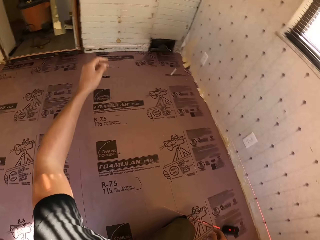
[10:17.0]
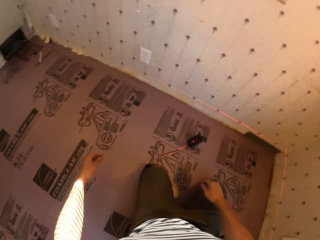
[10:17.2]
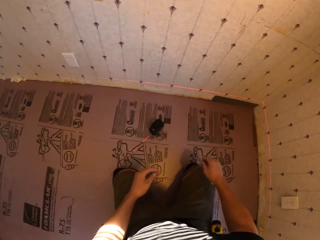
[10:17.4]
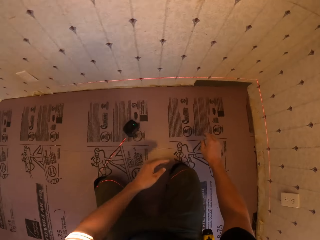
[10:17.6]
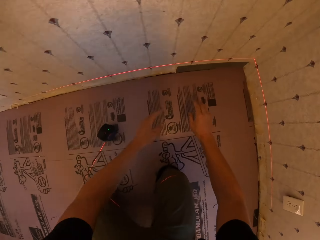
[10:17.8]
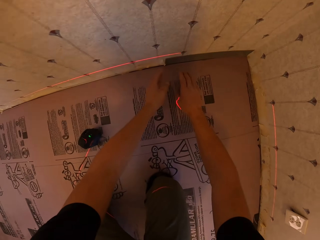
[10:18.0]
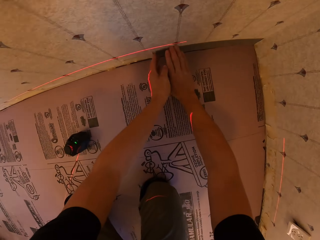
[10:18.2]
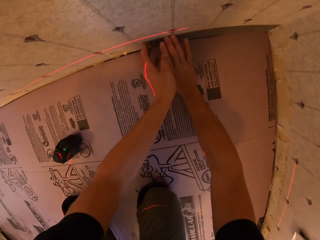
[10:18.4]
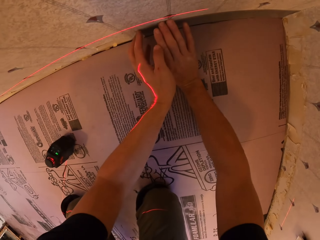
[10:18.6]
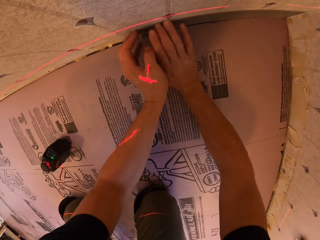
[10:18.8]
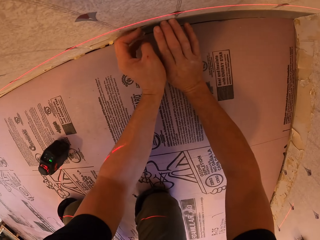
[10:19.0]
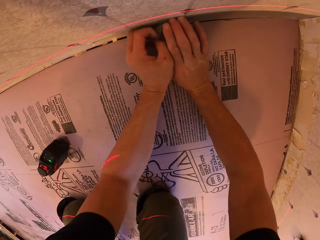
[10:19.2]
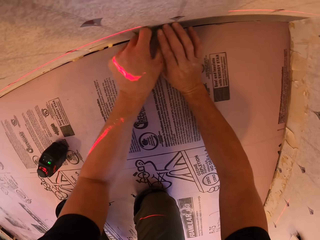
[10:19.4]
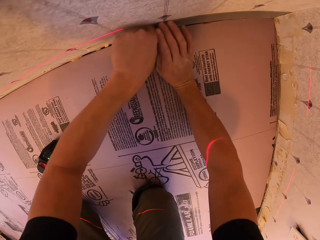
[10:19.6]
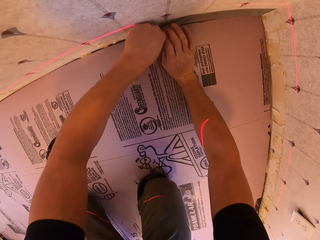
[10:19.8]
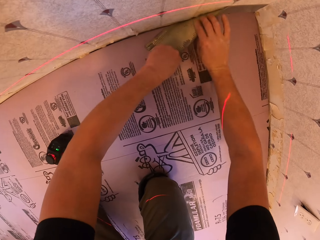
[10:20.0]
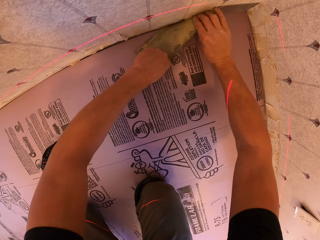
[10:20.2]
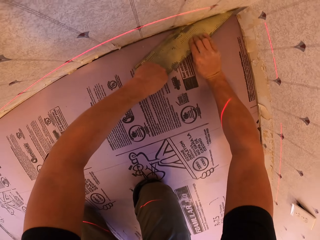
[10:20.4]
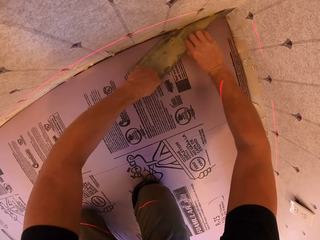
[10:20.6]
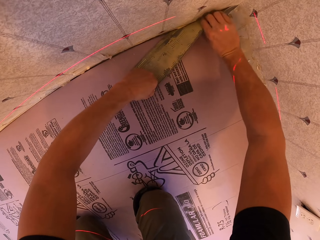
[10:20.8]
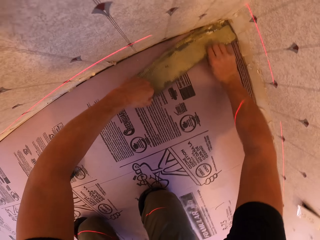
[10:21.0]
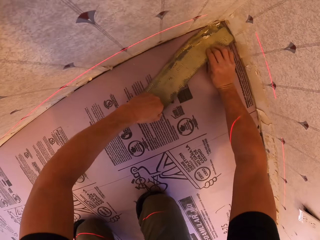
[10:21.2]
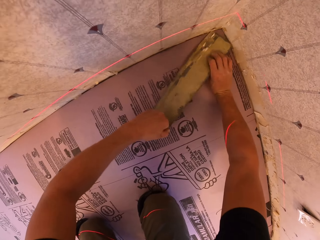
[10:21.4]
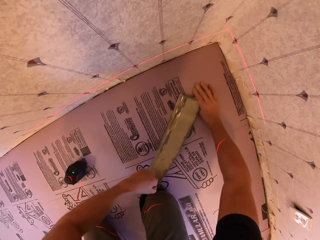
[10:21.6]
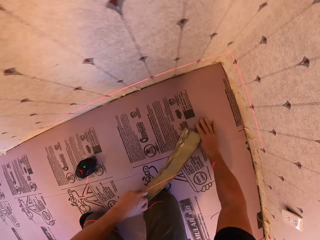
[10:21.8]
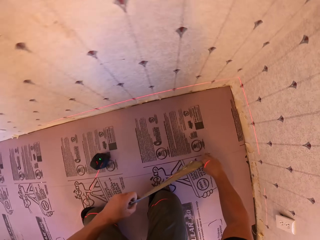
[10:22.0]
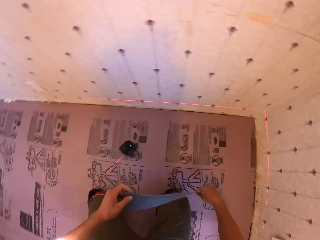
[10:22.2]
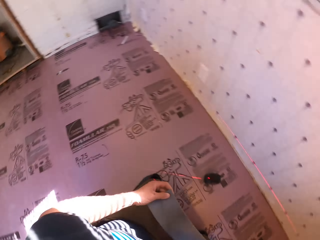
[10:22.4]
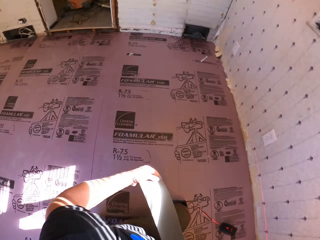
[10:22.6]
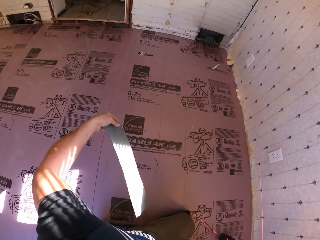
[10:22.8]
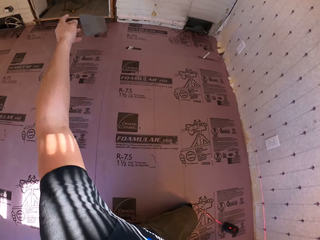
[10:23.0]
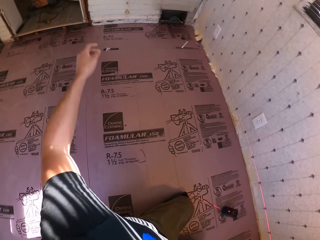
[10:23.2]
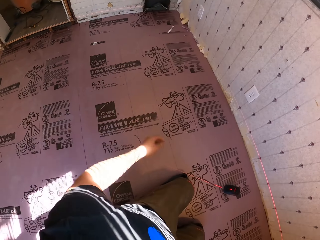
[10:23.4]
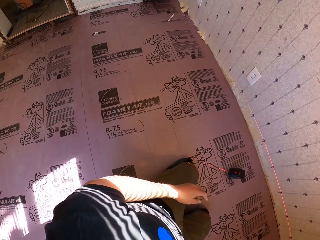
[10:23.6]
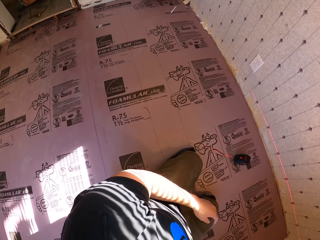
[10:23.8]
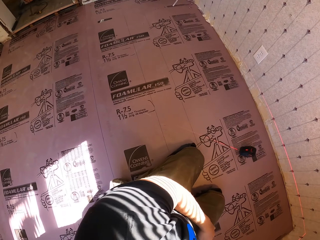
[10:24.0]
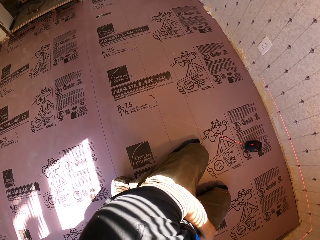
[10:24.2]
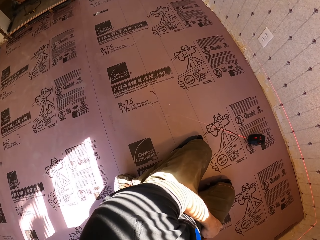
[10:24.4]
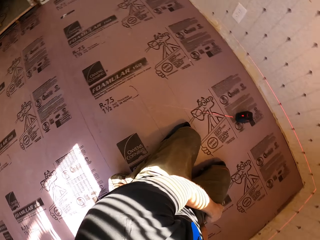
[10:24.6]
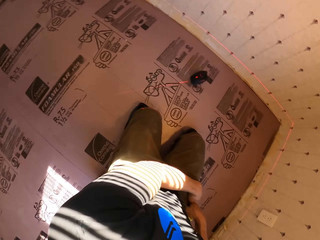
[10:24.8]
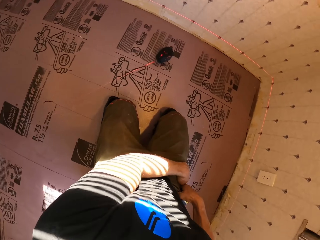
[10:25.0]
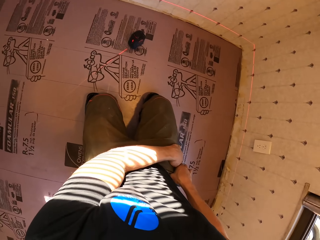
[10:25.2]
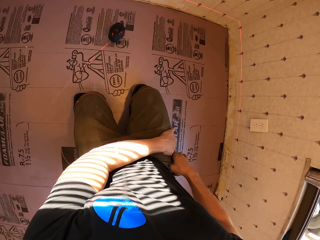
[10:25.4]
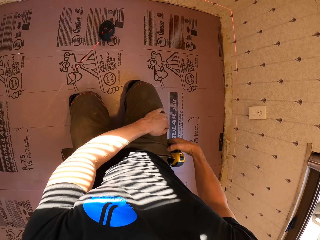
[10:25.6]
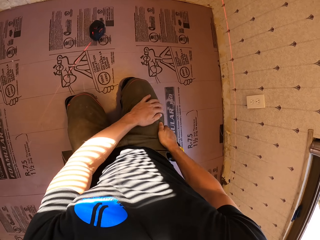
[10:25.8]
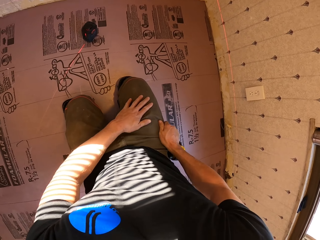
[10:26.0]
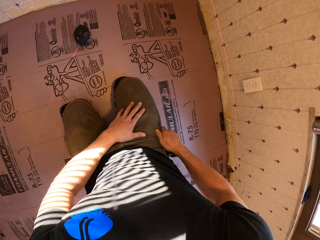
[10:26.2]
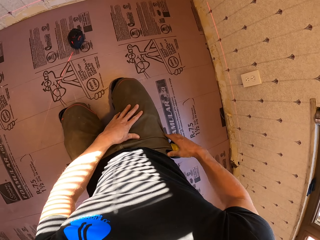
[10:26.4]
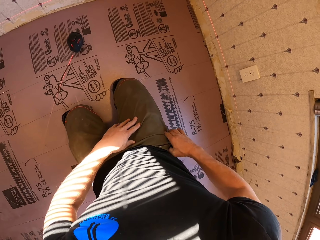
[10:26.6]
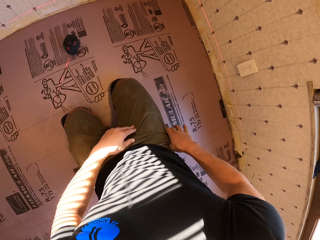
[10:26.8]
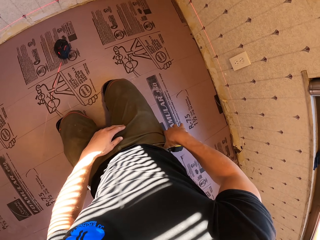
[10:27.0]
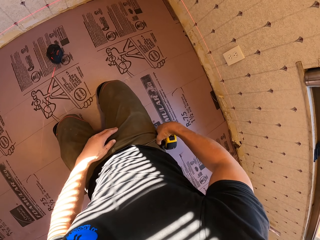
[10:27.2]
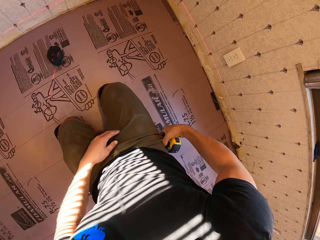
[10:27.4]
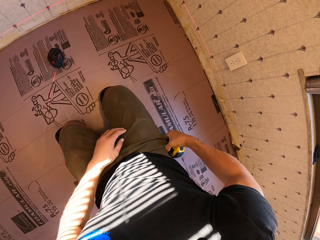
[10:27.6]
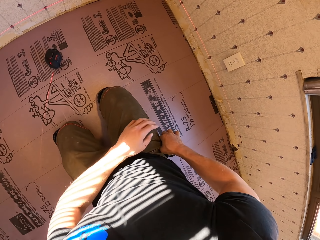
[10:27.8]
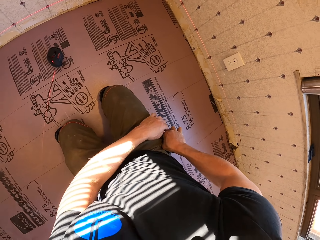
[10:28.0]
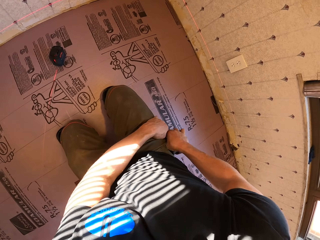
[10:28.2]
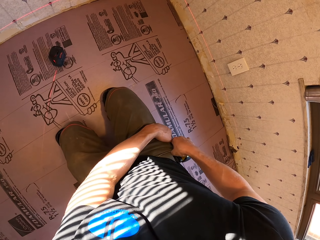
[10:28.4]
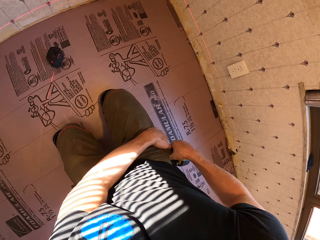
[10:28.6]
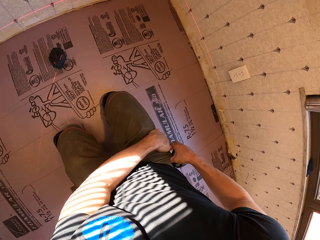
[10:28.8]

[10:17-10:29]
The camera wearer throws the wallpaper in the cabinet. He peels off the floor wallpaper with both hands. He throws the wallpaper in the cabinet. He touches the tape measure in his pocket.

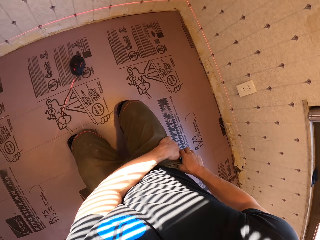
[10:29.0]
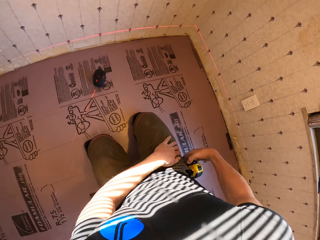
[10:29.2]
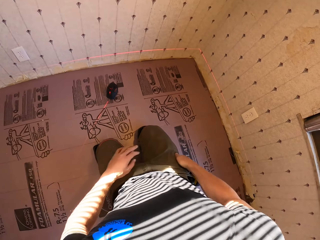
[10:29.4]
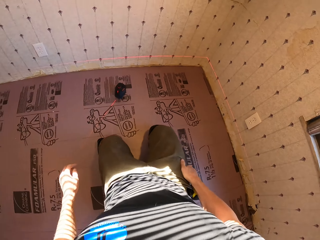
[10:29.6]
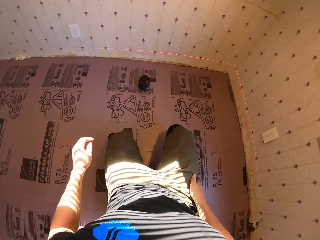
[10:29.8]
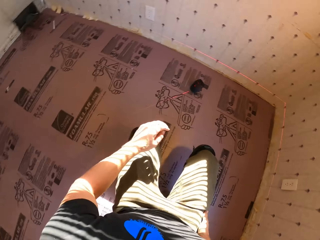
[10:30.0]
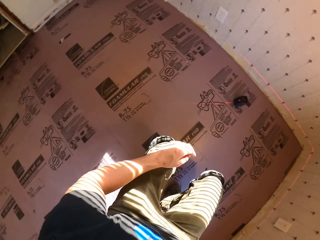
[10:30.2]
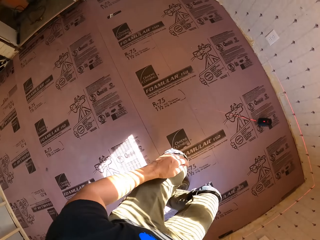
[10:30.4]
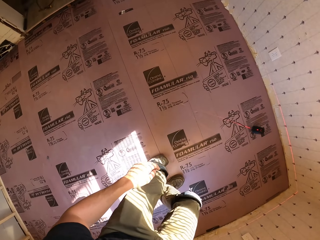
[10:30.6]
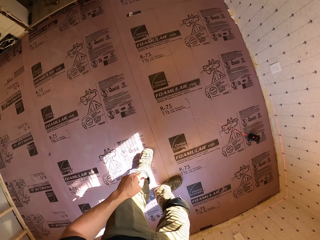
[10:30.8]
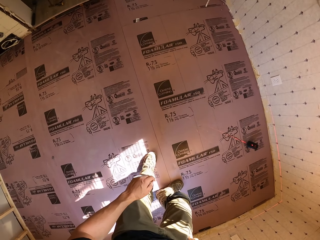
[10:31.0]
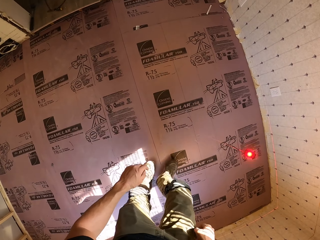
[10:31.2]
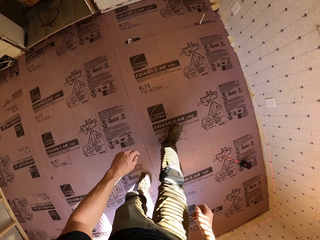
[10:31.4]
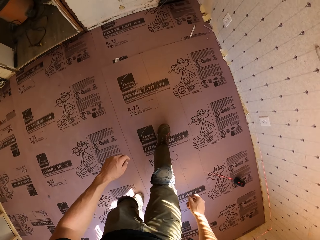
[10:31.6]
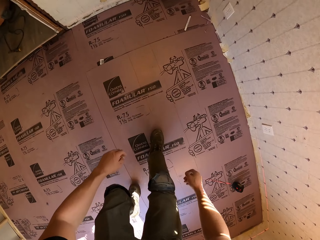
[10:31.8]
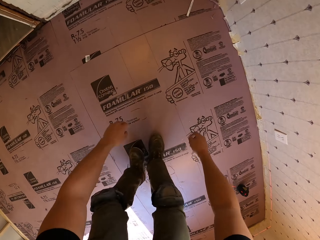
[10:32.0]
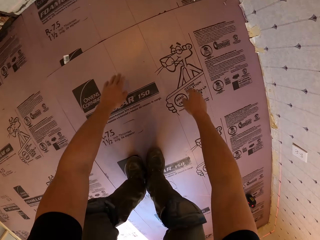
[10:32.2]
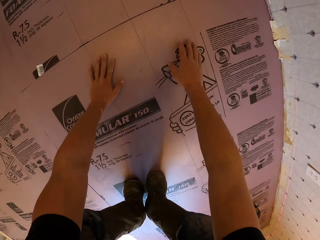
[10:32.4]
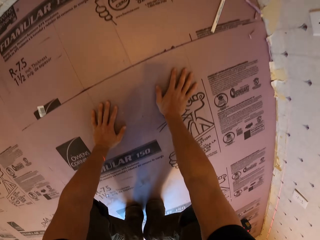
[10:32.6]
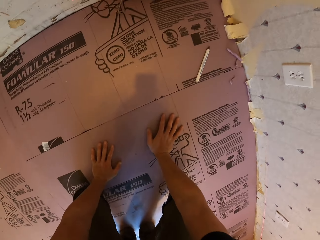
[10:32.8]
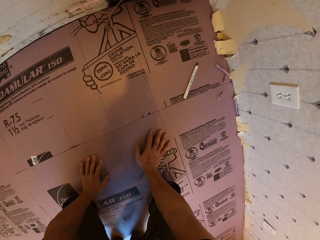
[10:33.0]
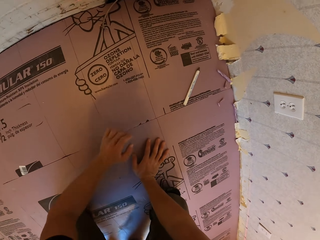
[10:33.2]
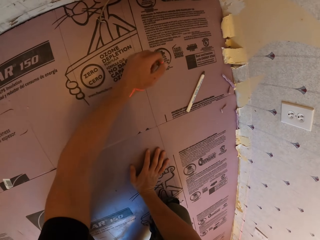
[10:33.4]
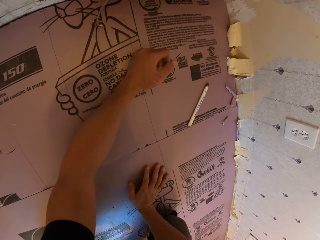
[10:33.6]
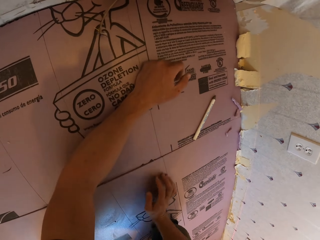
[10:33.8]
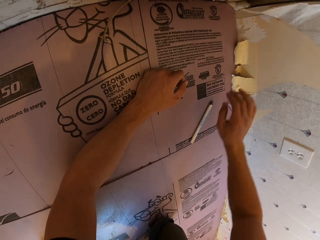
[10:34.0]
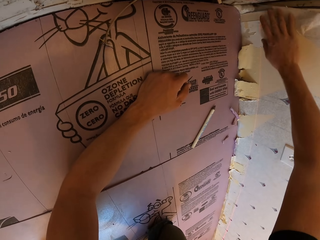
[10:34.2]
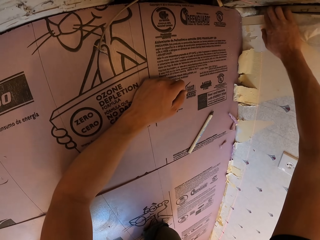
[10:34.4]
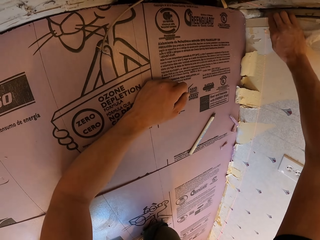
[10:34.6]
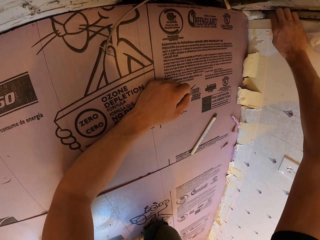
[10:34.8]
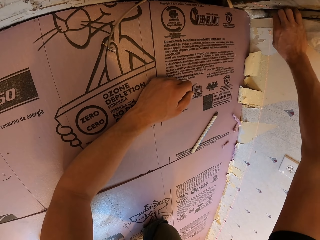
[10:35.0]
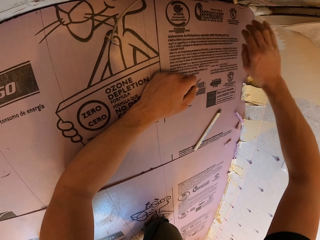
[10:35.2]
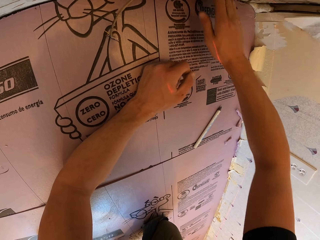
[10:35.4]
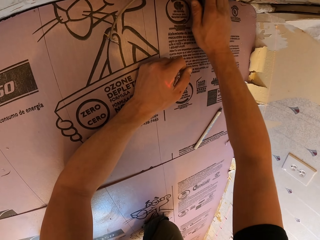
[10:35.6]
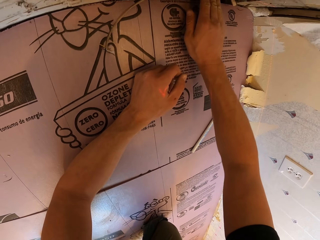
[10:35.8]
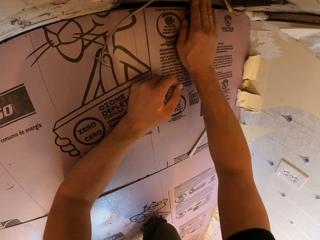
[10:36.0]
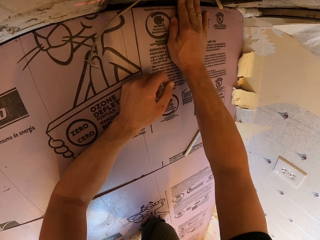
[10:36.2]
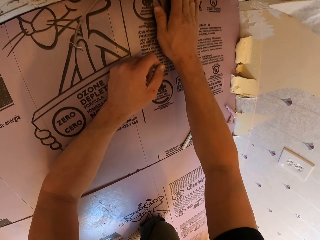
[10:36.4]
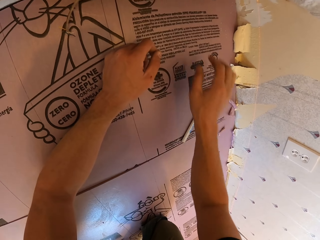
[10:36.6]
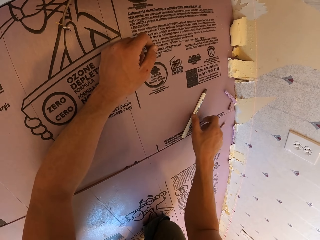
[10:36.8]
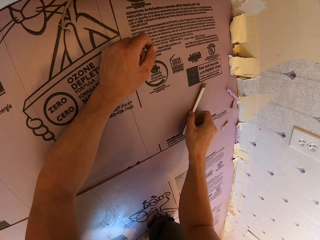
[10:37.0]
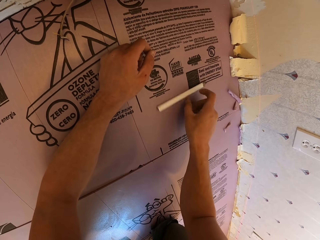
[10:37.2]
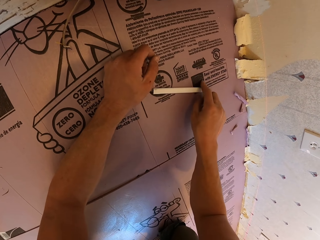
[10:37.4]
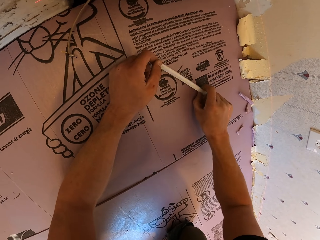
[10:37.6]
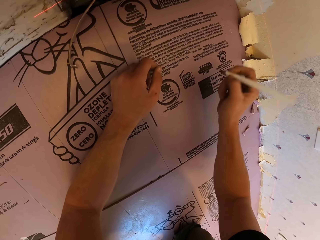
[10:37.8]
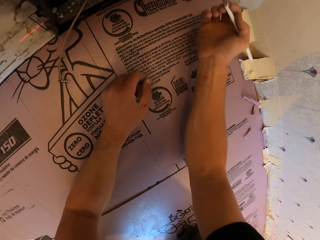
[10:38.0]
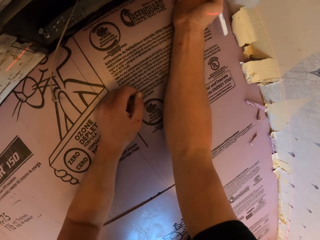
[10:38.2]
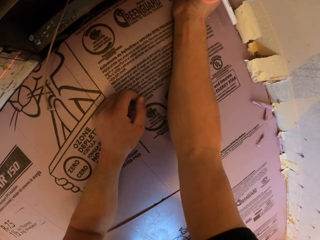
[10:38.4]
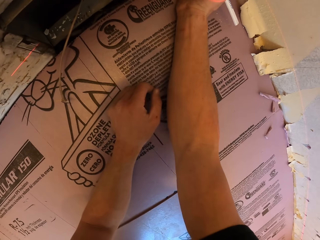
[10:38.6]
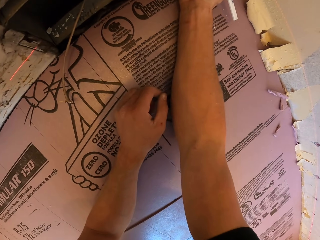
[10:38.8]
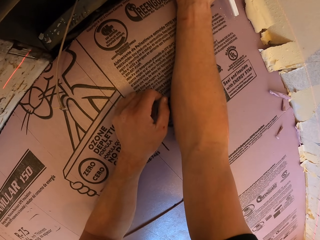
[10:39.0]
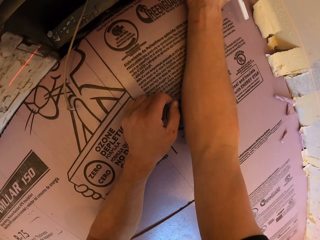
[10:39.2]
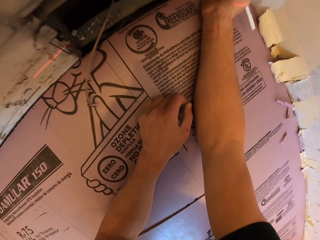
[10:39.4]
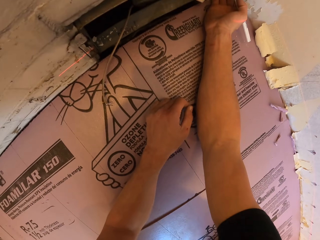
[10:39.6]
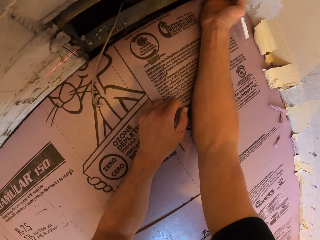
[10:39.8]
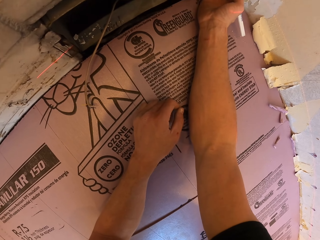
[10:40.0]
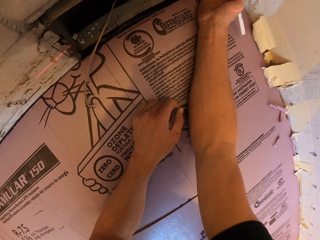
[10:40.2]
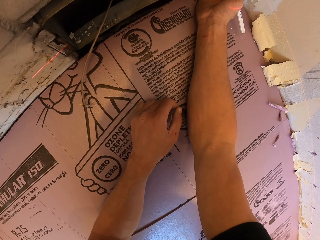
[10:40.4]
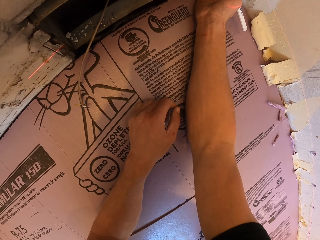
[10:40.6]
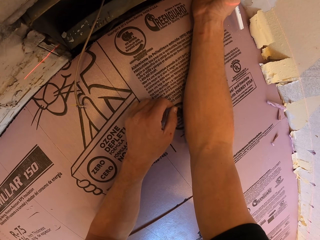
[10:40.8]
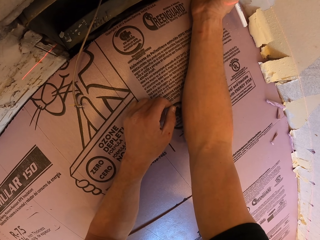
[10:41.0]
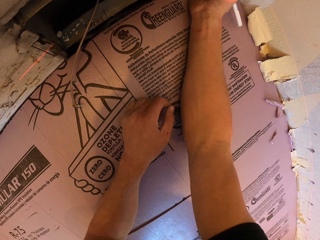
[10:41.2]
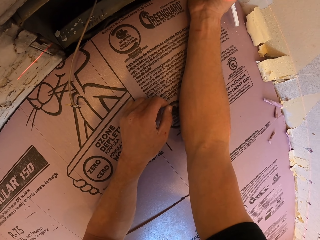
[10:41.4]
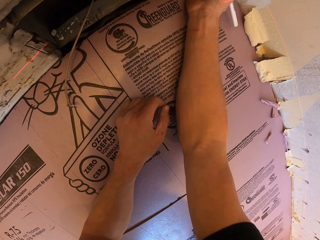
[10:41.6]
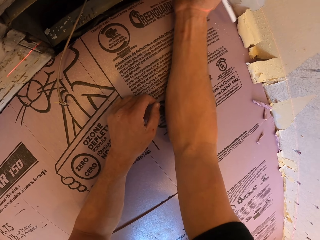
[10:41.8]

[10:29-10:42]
The camera wearer stands up and walks around the room. He holds the ground with both hands. He crawls on the floor. He touches the wallpaper between the woods on the wall with his right hand. He picks up the pencil. He draws a line on the wall with the pencil.
